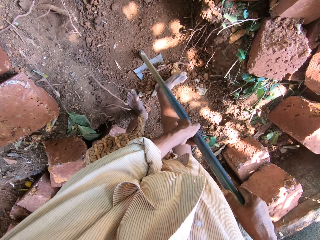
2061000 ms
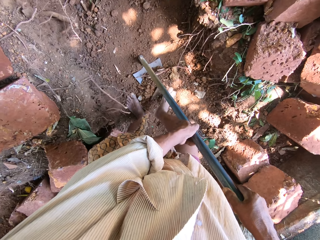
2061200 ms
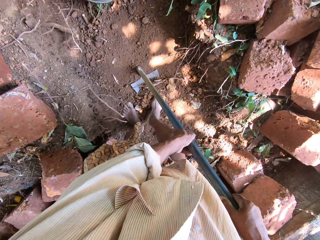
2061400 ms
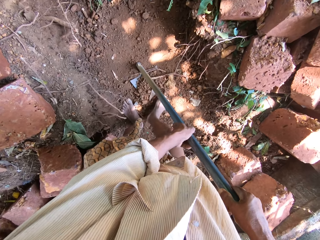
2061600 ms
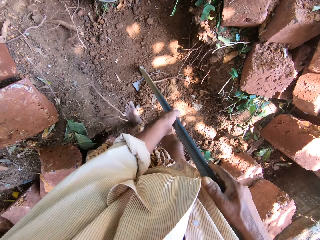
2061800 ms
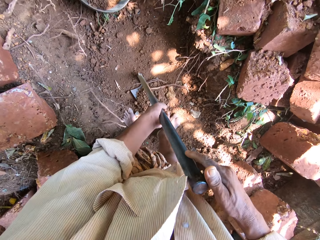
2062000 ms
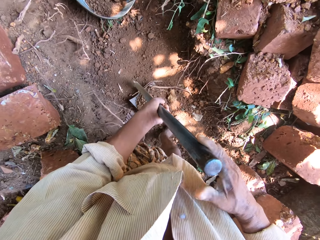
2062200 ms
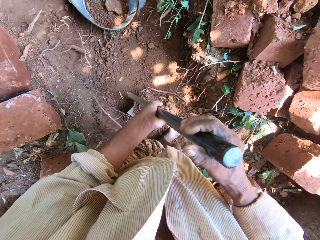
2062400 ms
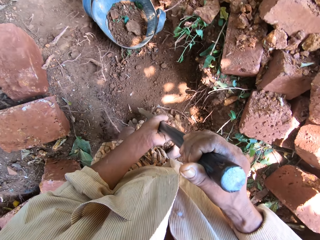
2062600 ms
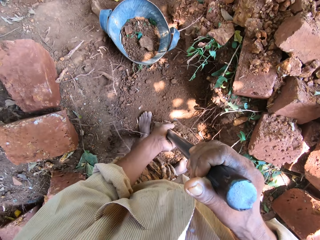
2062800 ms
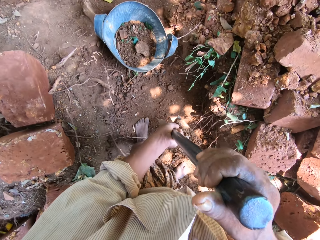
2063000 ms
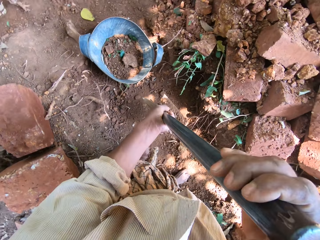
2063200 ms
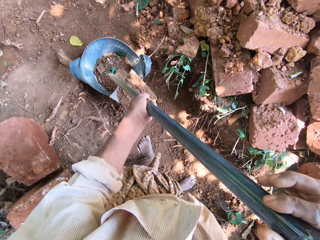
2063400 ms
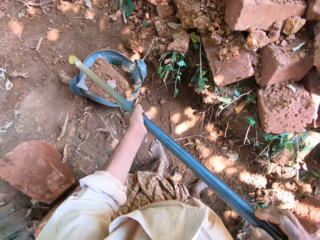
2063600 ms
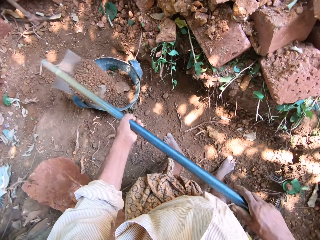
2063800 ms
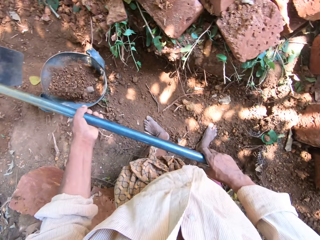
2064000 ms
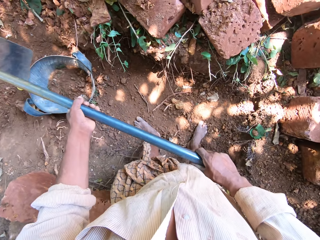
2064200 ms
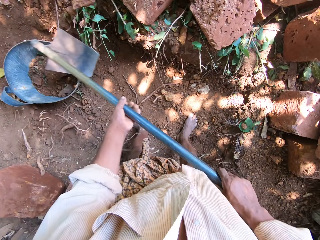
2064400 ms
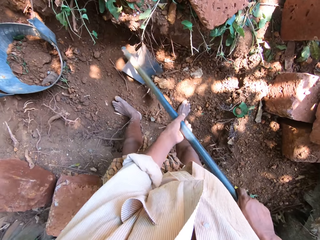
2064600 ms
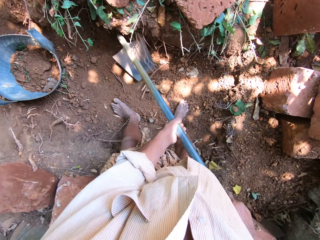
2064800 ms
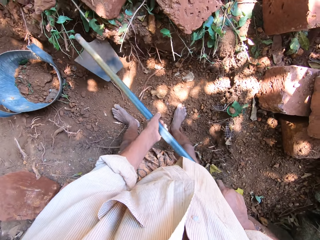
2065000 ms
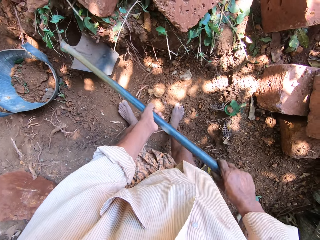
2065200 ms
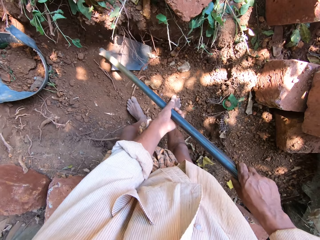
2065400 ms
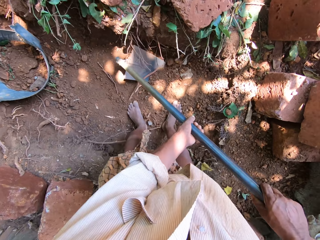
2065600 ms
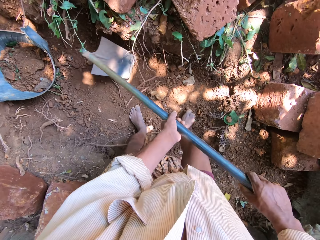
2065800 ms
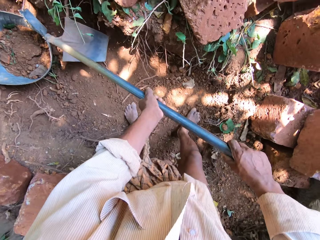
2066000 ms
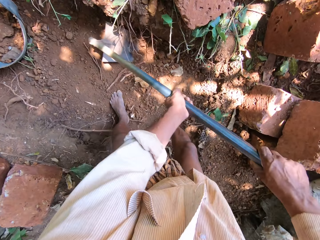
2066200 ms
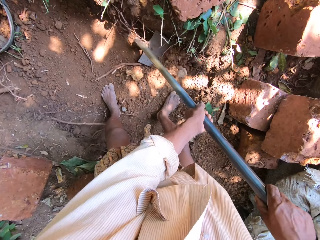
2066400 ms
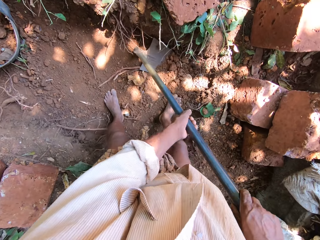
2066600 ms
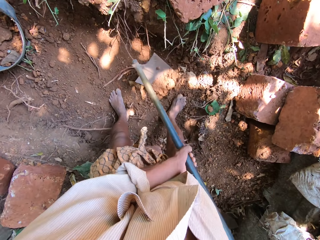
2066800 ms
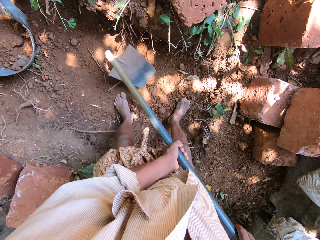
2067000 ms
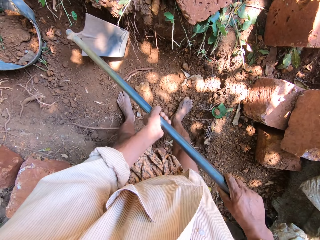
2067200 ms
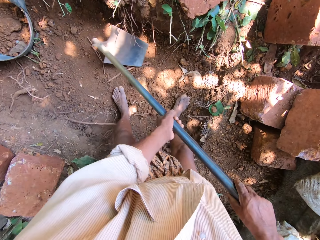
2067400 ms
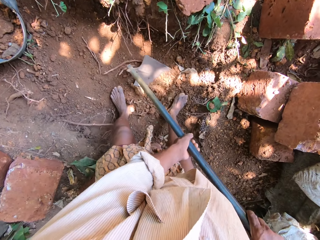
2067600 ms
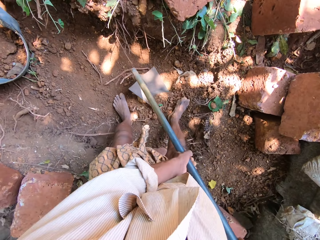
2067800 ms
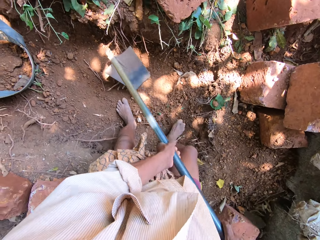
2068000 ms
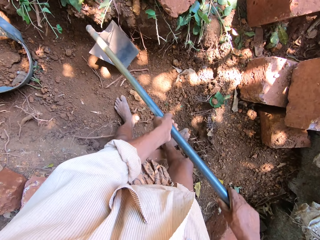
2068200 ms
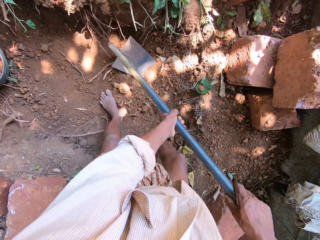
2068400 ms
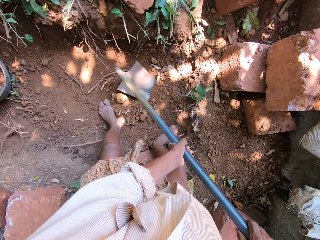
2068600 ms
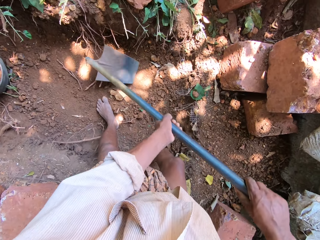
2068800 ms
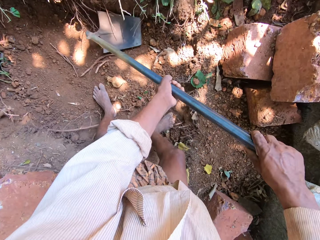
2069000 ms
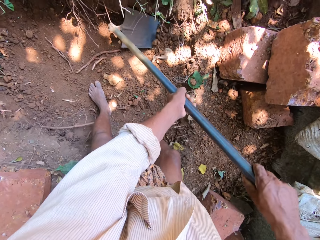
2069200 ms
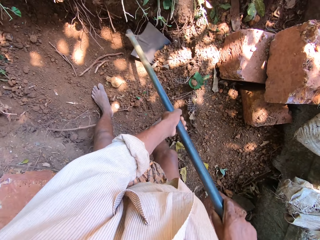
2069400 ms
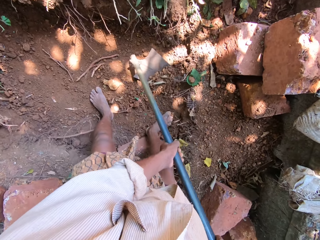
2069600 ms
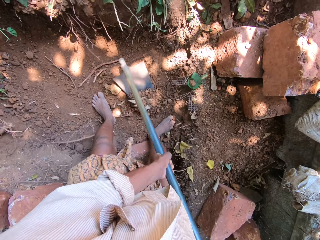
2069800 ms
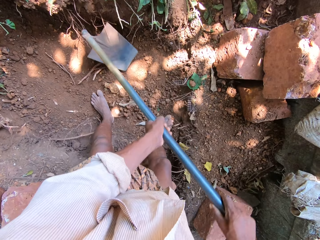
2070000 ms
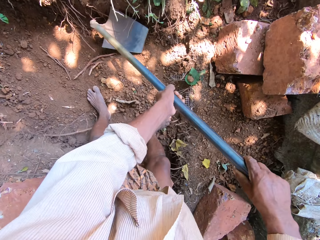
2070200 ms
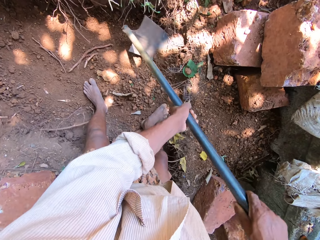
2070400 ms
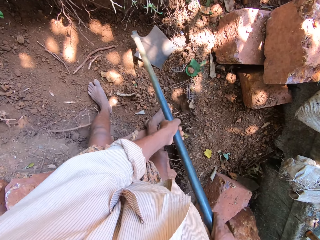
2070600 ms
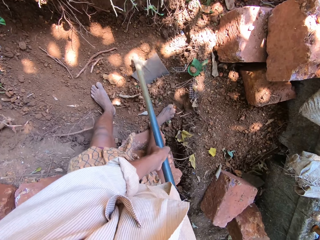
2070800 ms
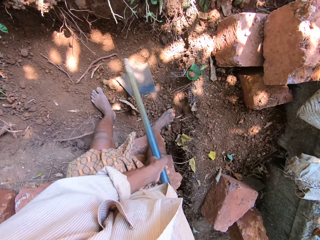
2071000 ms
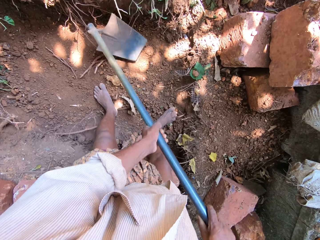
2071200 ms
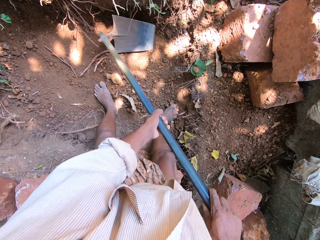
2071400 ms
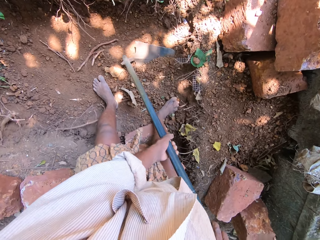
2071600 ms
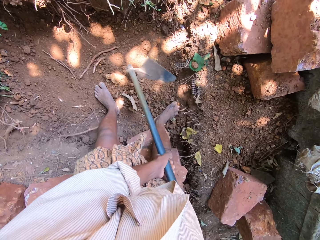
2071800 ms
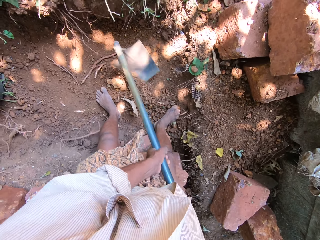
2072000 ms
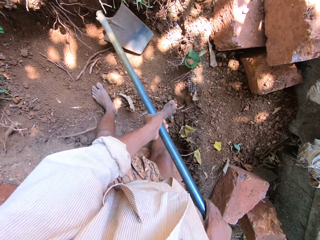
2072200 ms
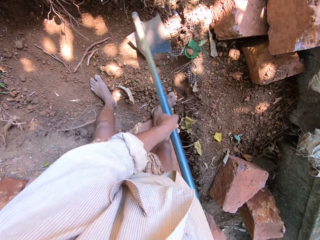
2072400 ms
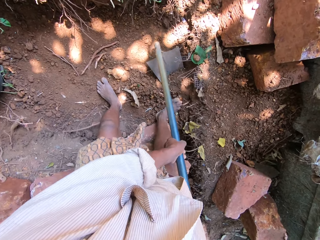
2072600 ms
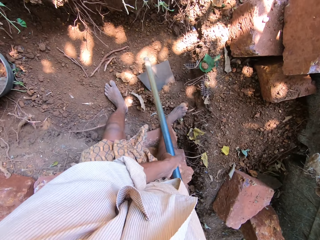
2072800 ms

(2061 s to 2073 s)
The camera wearer pours sand from the hoe in both hands into the bag or bucket of sand on the ground. They clear sand from the ground with the hoe in both hands.

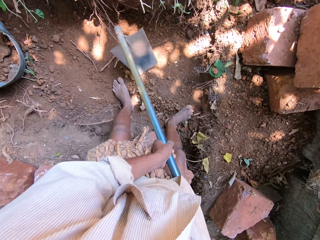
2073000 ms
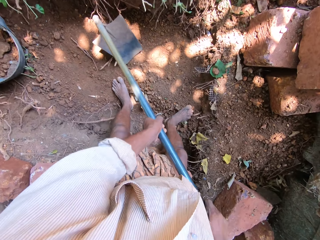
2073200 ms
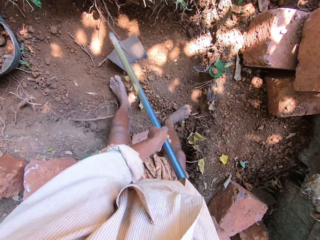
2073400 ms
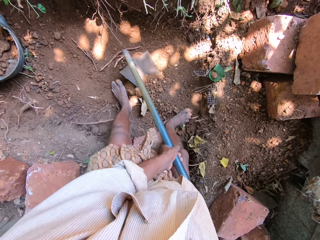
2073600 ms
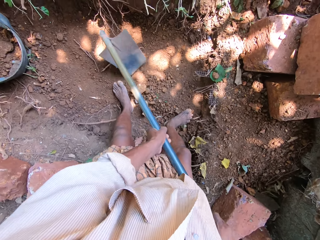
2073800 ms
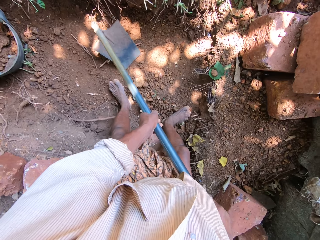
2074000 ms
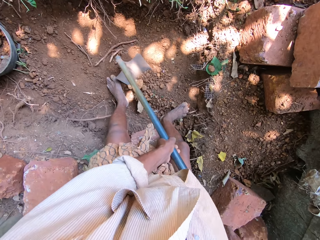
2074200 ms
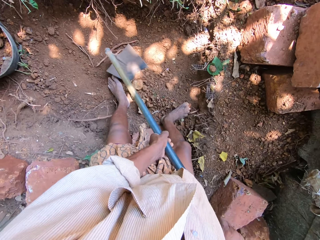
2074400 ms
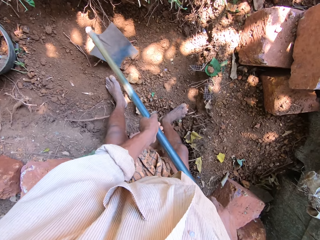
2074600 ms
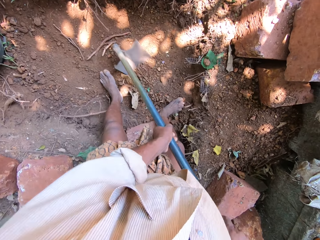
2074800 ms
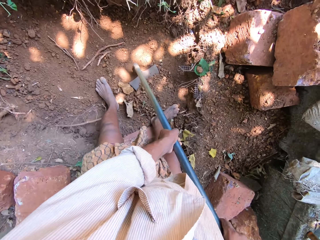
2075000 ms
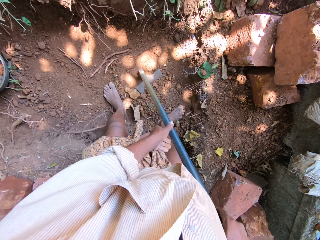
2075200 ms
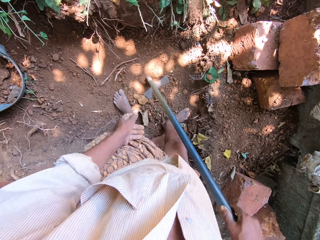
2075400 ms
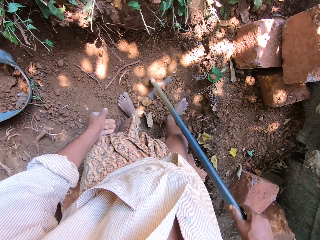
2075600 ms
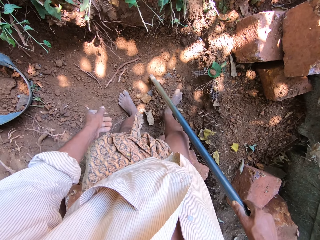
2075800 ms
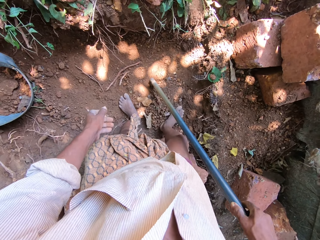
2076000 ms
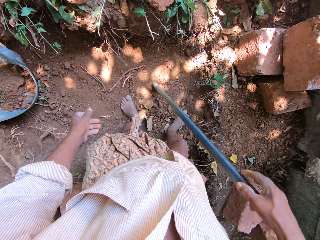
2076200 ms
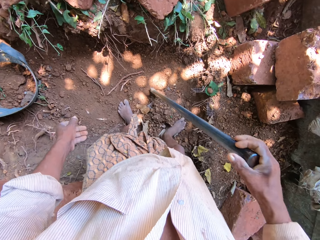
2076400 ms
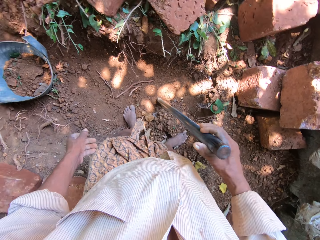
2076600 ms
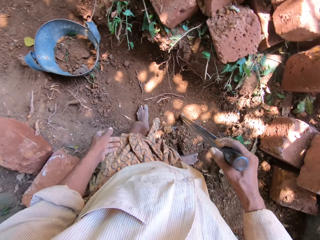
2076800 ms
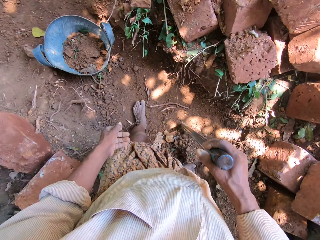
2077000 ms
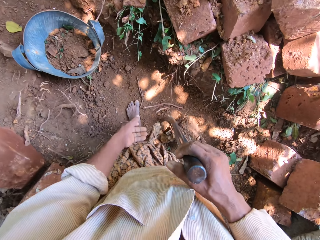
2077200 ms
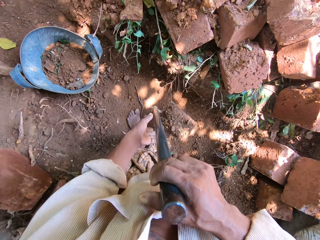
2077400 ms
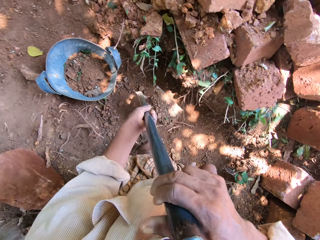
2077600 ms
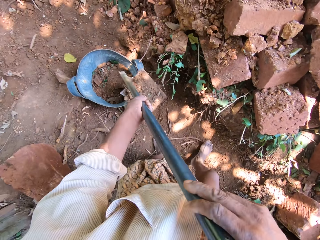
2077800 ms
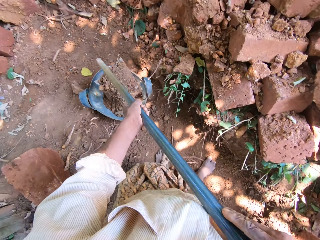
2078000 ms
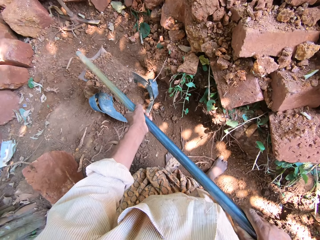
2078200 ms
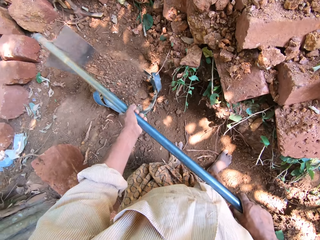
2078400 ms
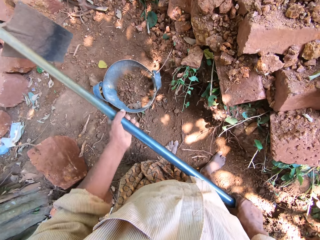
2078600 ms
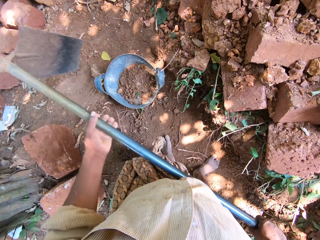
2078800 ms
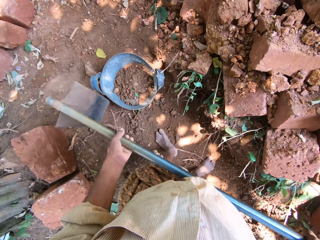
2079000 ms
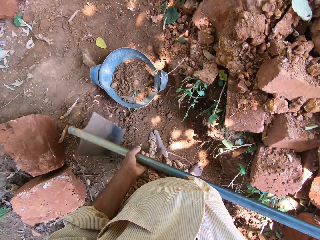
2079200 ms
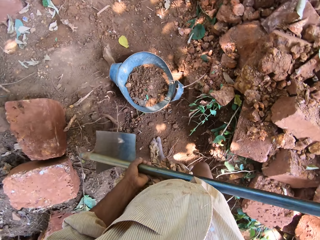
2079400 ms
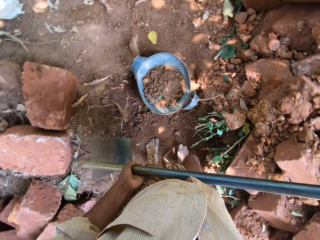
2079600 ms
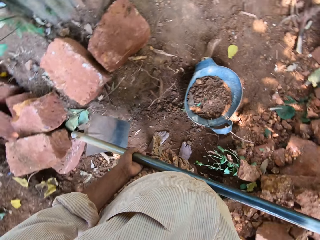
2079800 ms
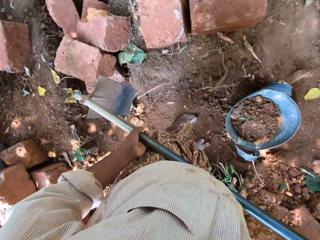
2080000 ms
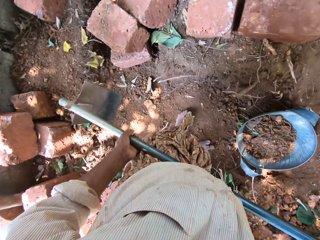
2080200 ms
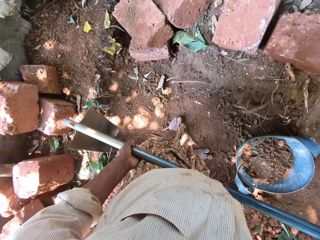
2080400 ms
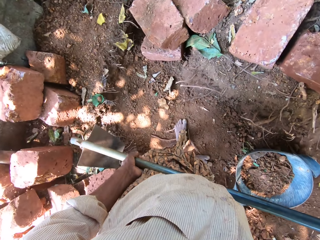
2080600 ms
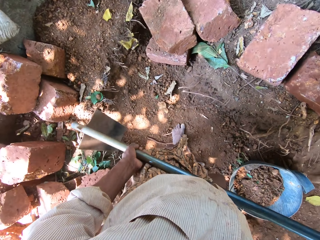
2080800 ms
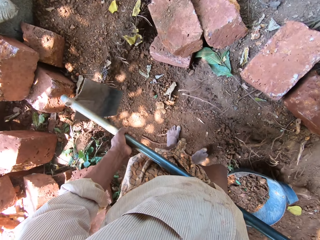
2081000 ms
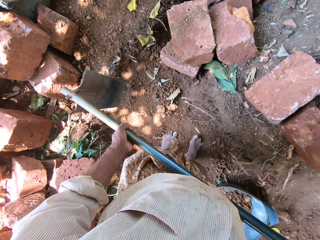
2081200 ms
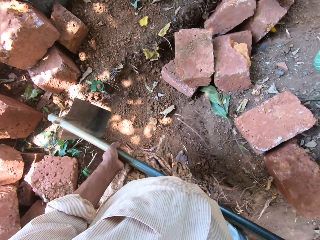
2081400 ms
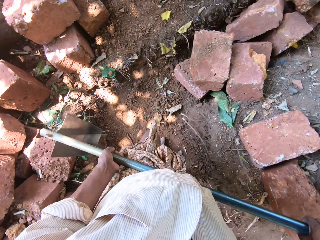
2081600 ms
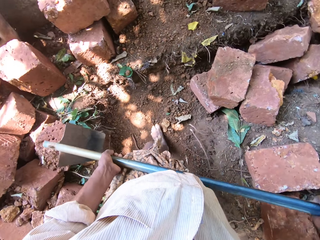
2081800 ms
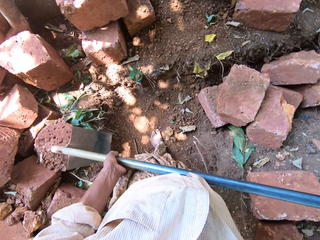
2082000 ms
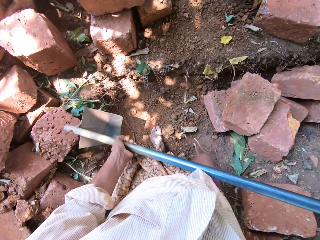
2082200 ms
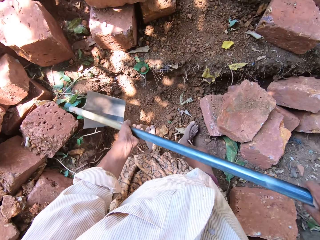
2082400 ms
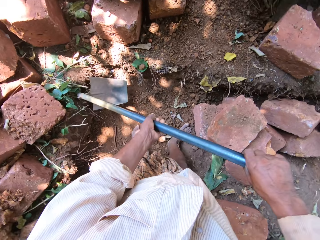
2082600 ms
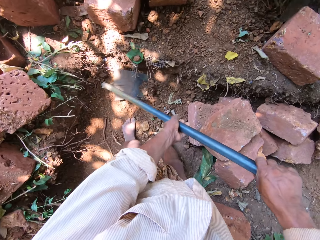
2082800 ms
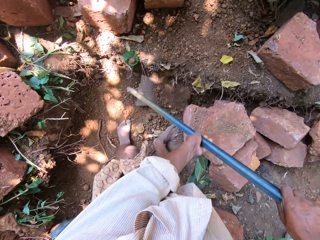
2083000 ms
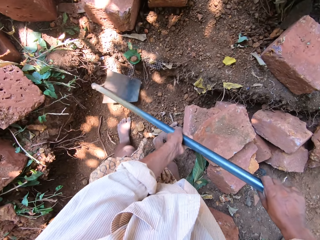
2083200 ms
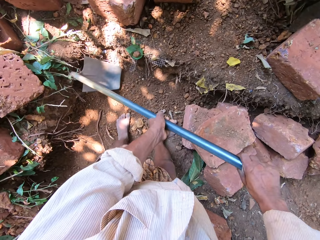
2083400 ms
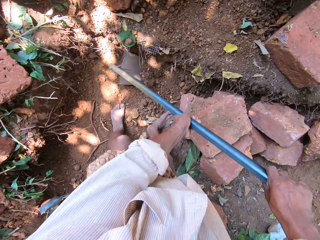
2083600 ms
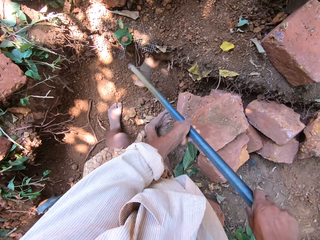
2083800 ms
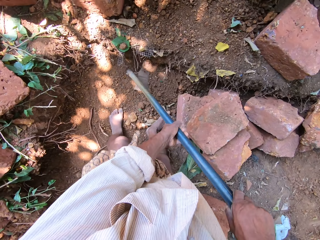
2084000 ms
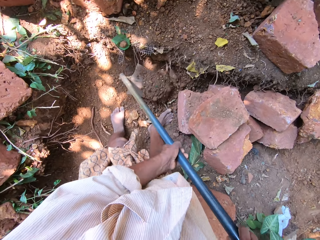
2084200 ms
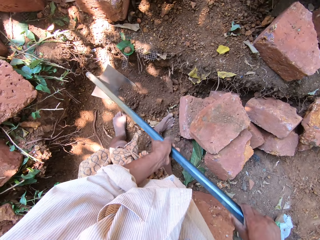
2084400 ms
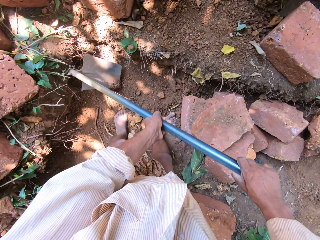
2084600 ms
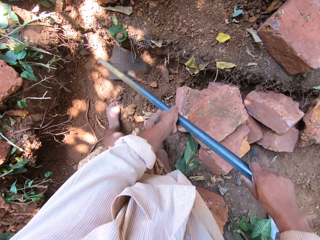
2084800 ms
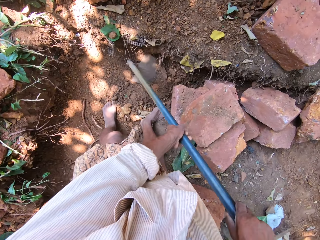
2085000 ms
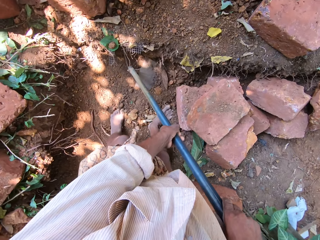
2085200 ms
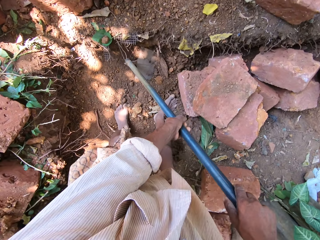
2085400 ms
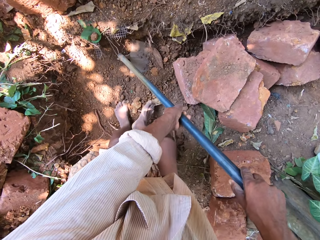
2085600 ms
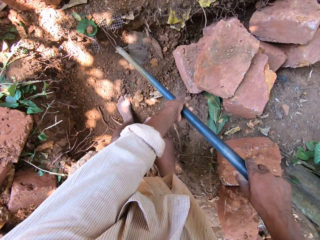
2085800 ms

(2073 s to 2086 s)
The camera wearer packs sand from the ground to the hoe with his right leg. He pours sand from the hoe in both hands into the bag or bucket of sand on the ground. He looks around. He clears sand from the ground with the hoe in both hands.
